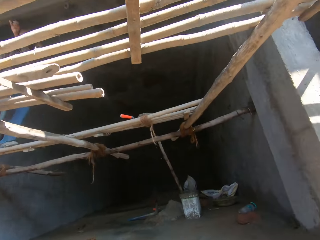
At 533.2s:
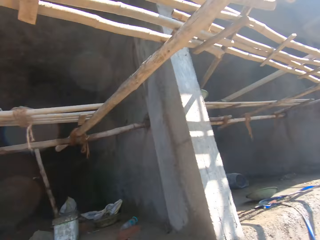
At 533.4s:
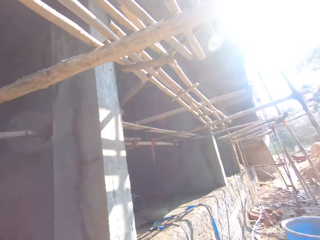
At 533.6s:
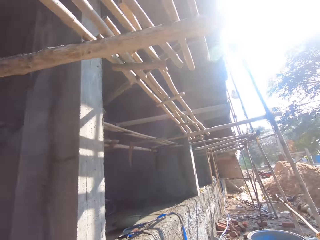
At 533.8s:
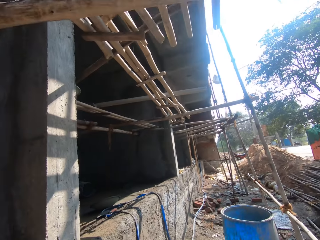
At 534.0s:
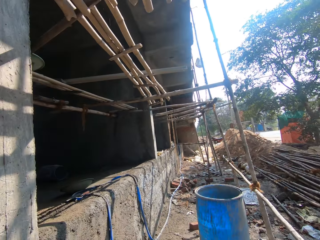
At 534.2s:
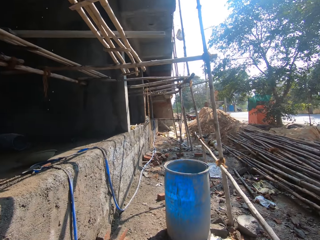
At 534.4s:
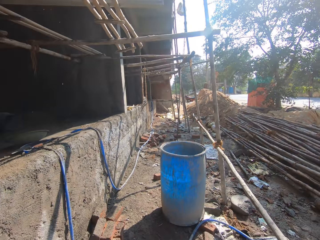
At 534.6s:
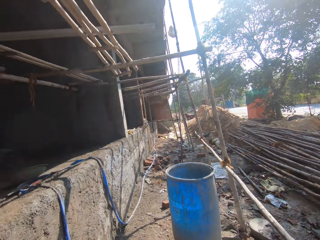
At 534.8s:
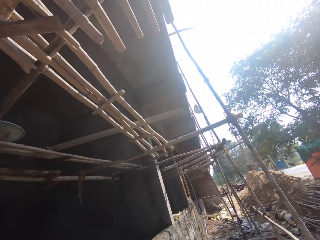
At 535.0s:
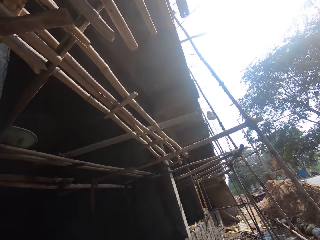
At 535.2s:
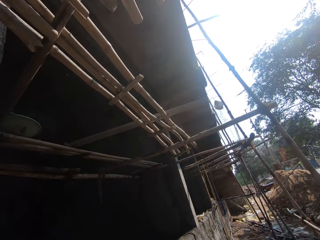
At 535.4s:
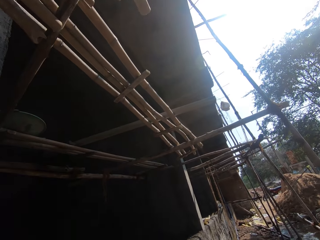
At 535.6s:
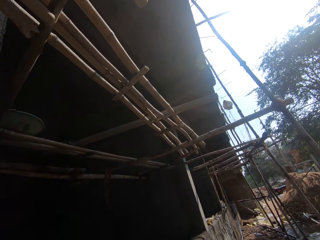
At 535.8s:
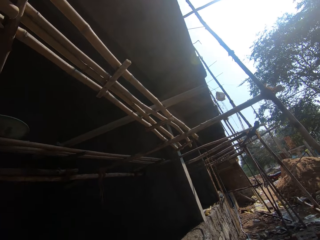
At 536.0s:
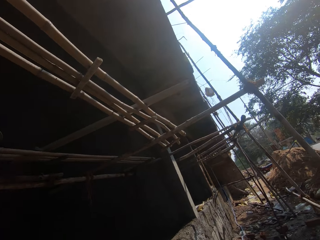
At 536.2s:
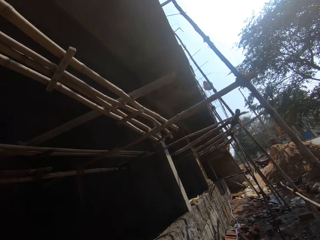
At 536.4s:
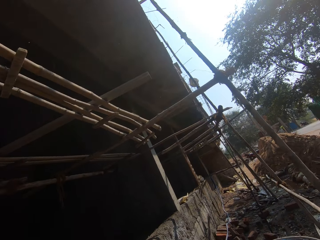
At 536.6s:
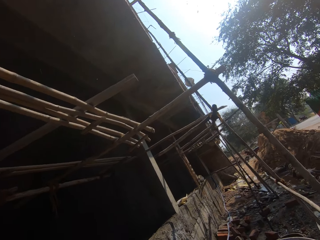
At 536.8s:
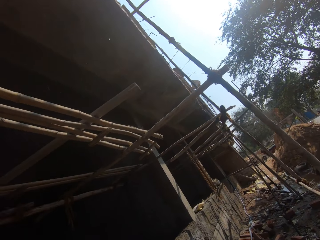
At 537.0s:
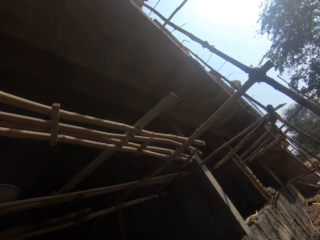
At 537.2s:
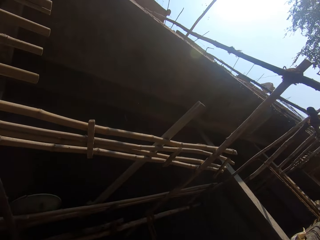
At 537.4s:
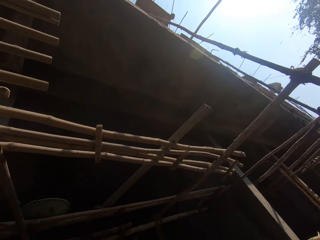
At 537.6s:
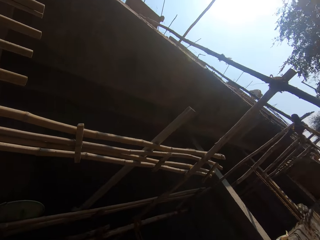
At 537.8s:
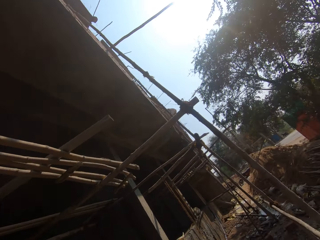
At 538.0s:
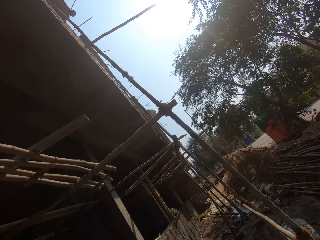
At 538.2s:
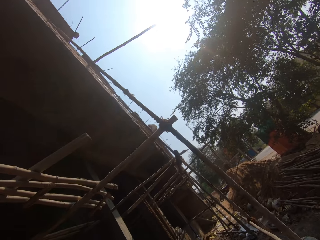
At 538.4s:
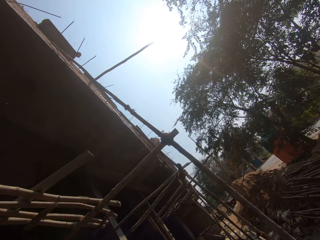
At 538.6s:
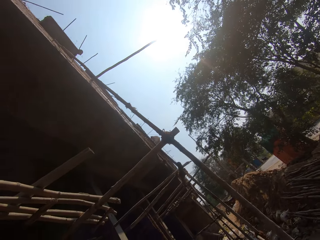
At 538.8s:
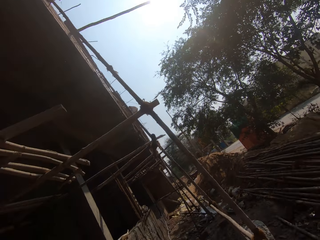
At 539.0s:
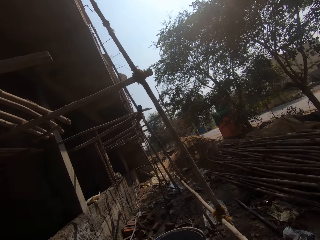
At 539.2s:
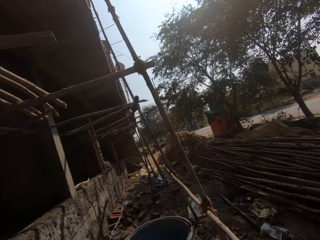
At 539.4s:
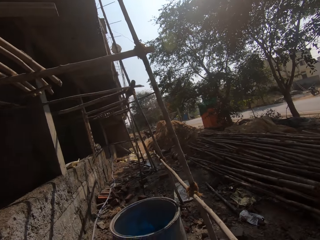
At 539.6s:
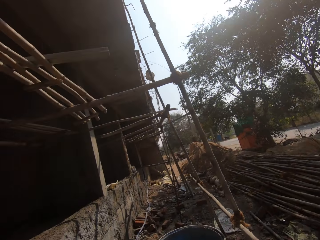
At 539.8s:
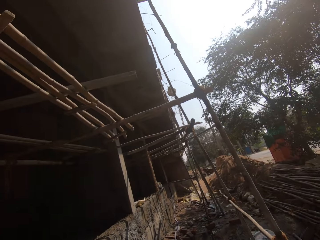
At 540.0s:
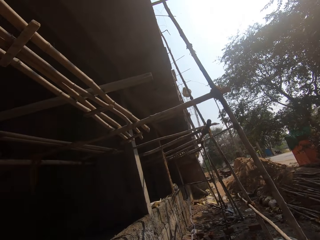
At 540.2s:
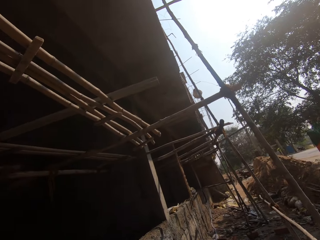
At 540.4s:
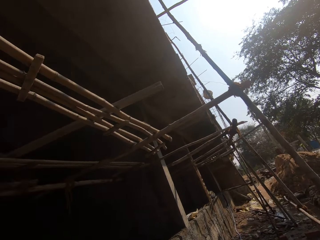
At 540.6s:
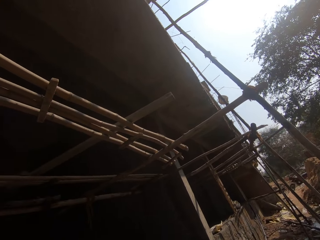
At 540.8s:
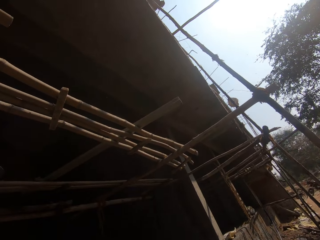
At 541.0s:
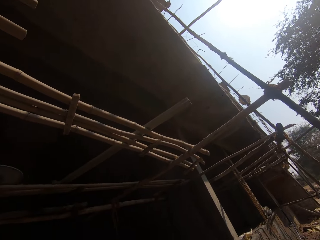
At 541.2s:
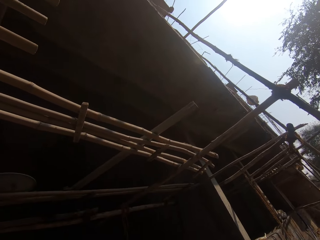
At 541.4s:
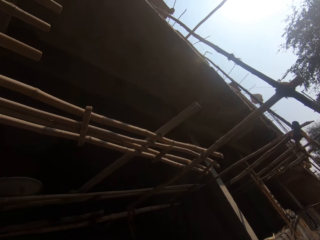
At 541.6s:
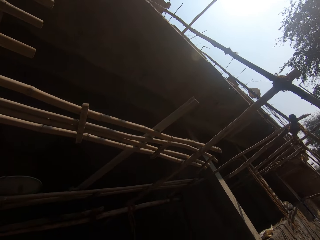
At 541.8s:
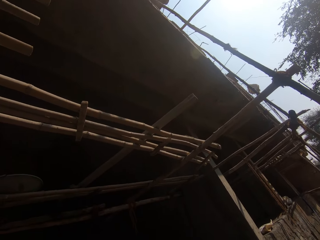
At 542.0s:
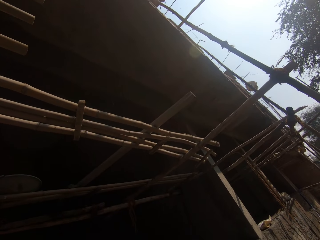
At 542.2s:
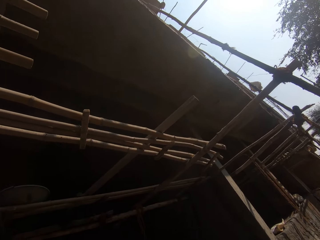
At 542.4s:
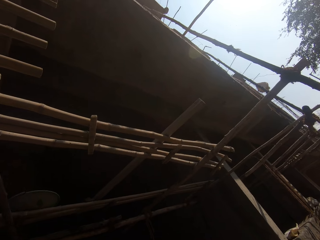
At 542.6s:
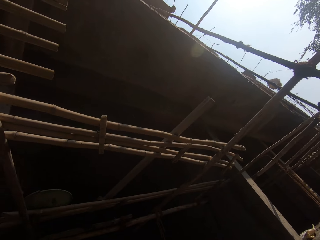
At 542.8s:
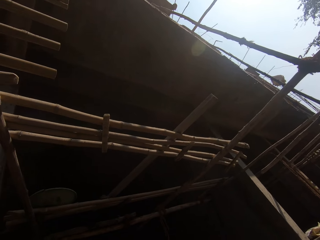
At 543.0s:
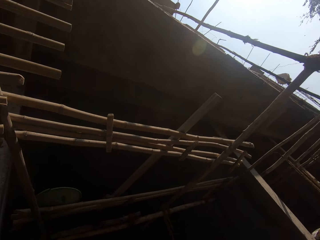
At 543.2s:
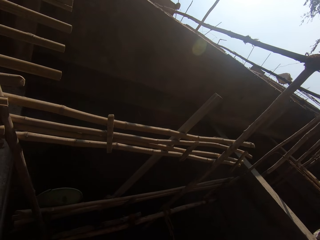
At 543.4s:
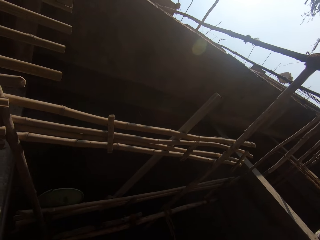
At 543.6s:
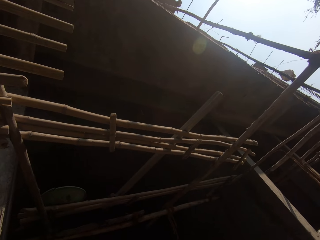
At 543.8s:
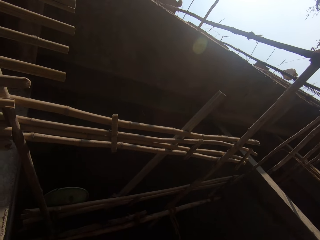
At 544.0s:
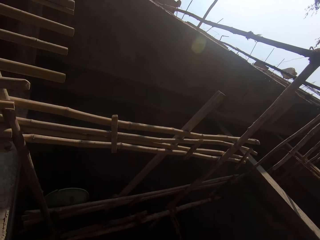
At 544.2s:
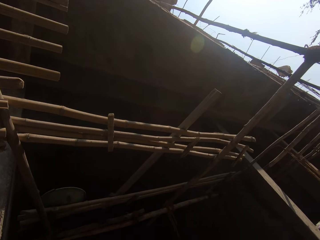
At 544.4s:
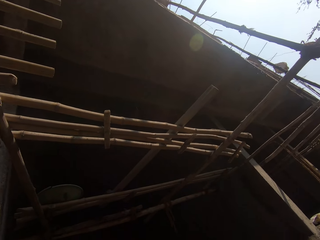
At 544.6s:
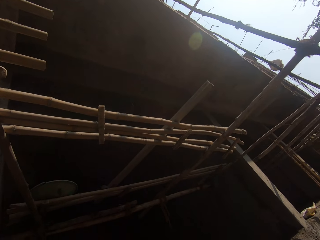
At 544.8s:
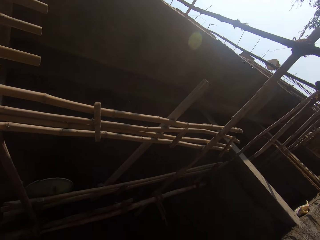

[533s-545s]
The camera wearer looks around a construction site. They walk around the construction site. They look around the construction site.

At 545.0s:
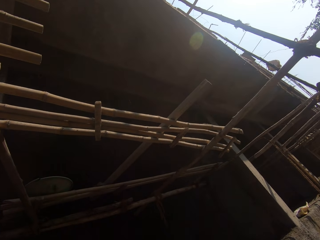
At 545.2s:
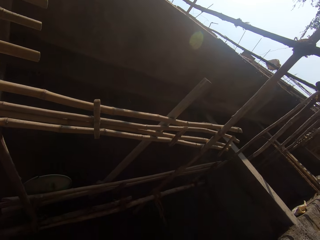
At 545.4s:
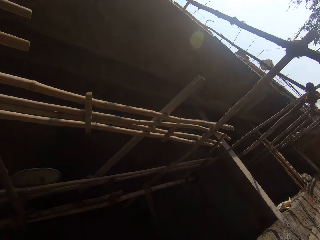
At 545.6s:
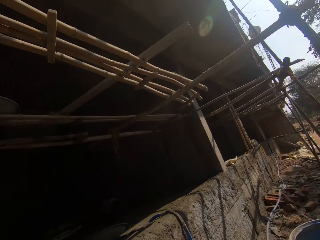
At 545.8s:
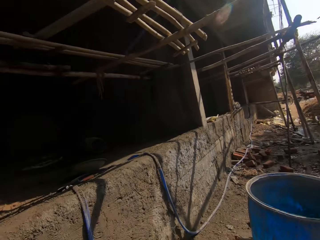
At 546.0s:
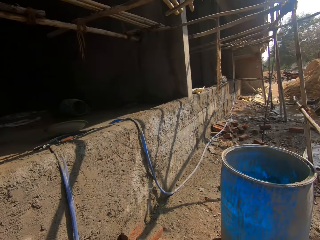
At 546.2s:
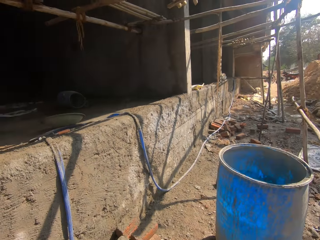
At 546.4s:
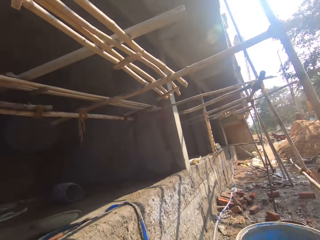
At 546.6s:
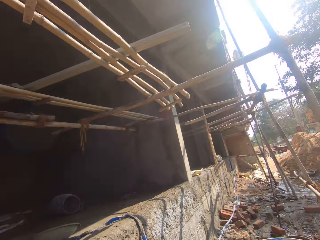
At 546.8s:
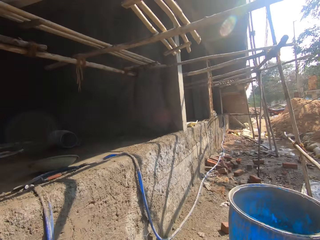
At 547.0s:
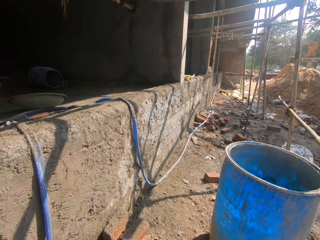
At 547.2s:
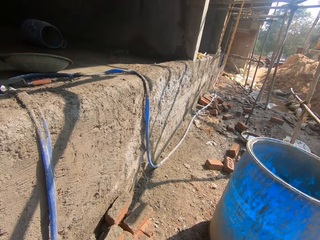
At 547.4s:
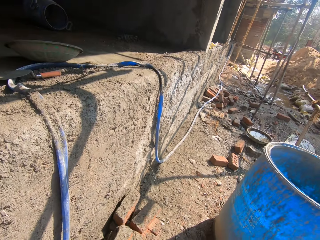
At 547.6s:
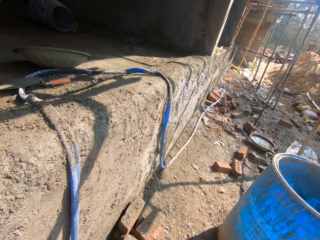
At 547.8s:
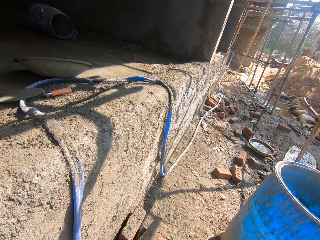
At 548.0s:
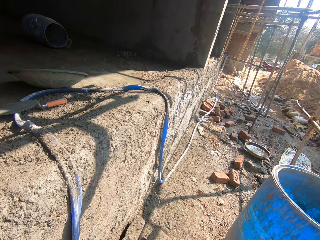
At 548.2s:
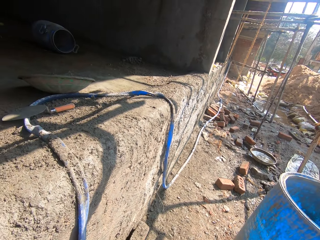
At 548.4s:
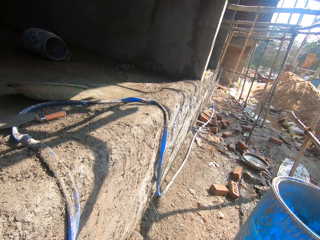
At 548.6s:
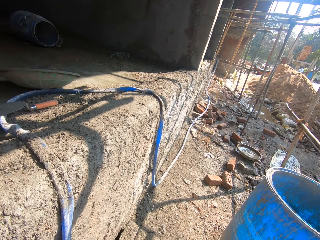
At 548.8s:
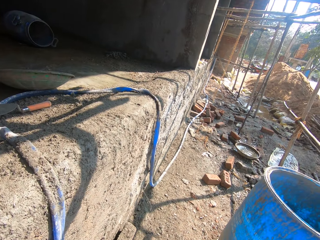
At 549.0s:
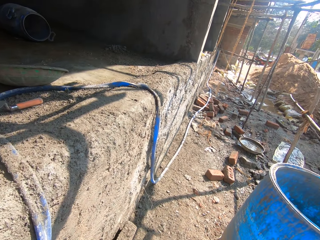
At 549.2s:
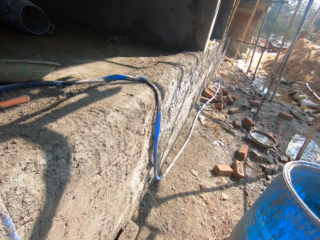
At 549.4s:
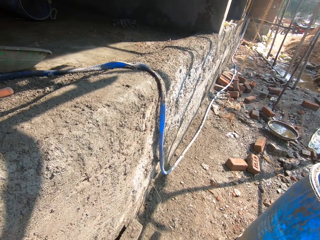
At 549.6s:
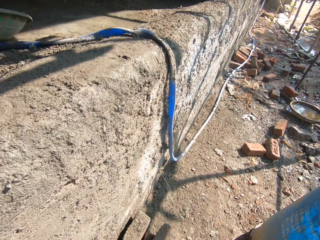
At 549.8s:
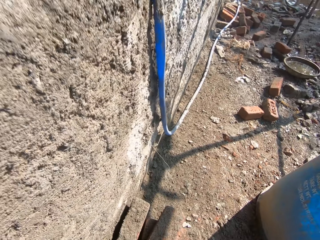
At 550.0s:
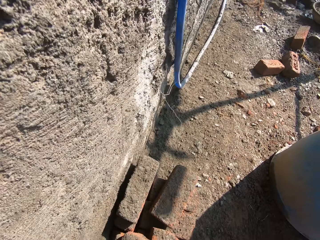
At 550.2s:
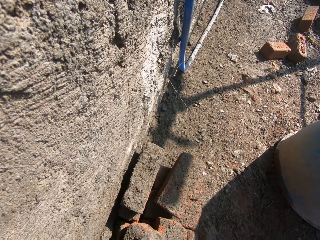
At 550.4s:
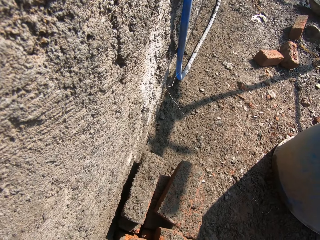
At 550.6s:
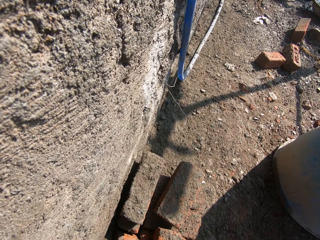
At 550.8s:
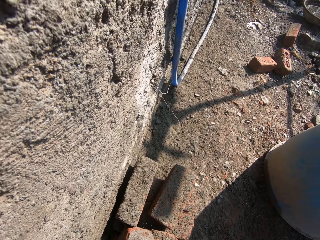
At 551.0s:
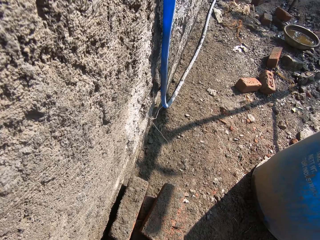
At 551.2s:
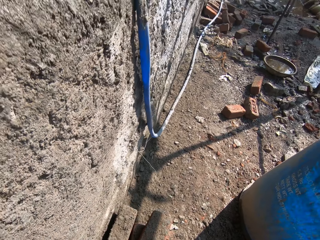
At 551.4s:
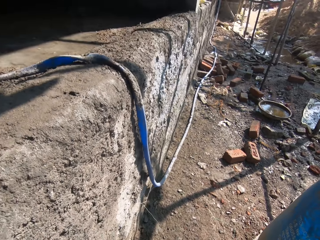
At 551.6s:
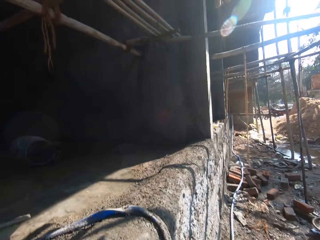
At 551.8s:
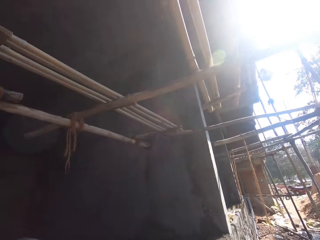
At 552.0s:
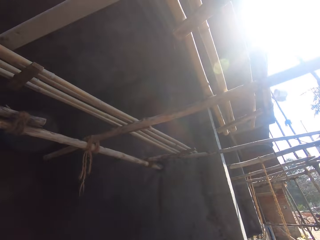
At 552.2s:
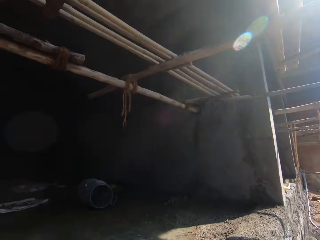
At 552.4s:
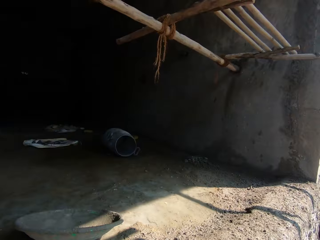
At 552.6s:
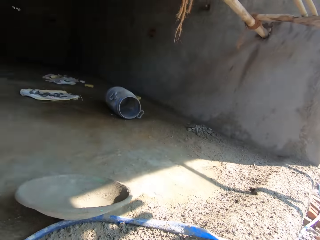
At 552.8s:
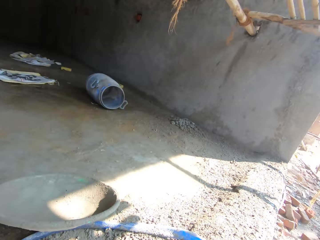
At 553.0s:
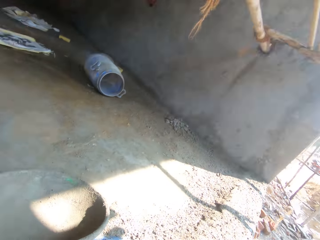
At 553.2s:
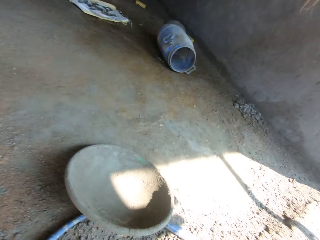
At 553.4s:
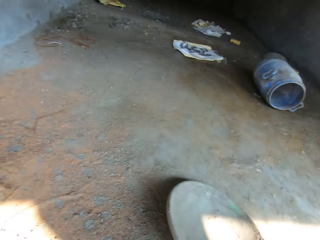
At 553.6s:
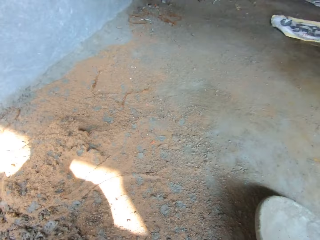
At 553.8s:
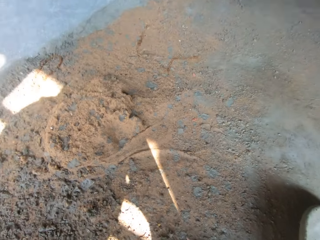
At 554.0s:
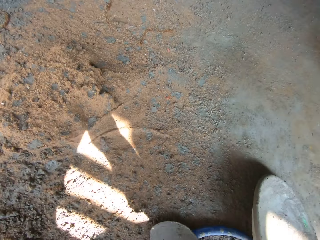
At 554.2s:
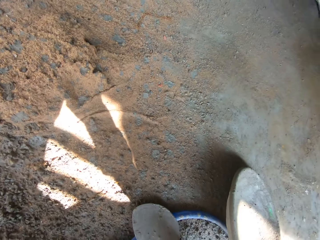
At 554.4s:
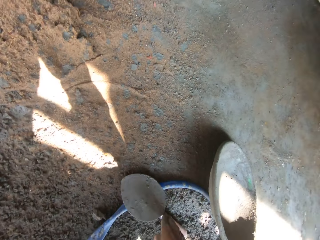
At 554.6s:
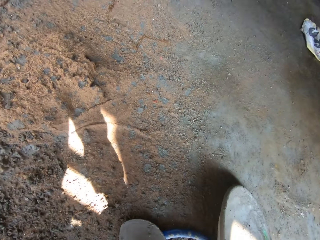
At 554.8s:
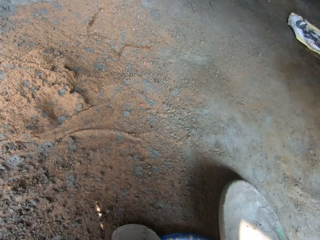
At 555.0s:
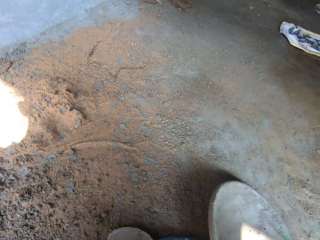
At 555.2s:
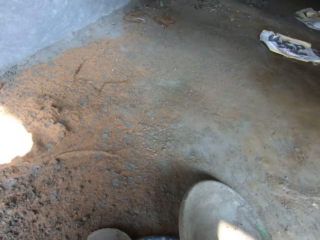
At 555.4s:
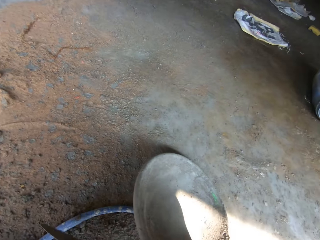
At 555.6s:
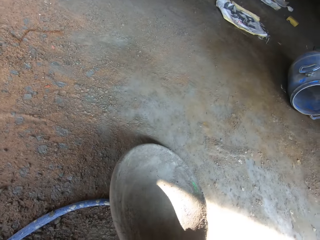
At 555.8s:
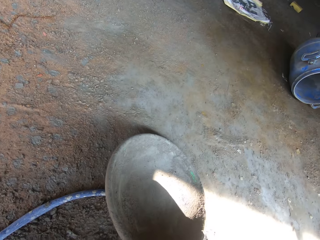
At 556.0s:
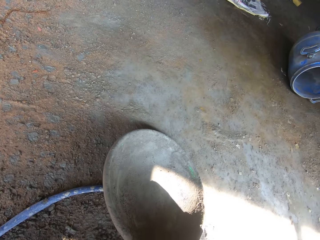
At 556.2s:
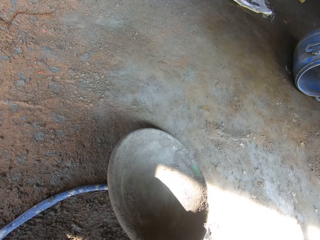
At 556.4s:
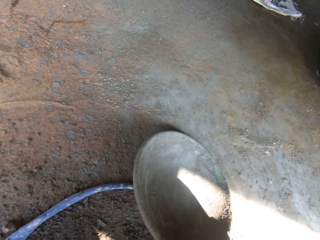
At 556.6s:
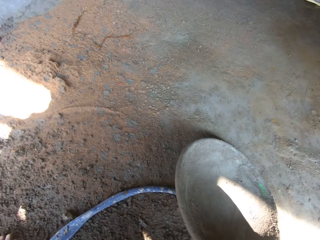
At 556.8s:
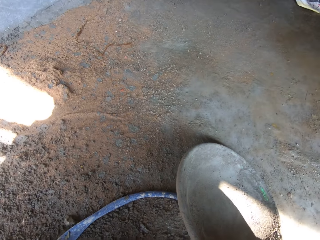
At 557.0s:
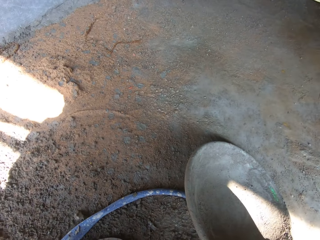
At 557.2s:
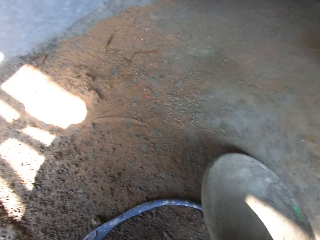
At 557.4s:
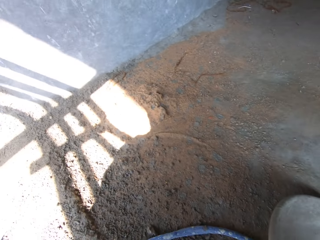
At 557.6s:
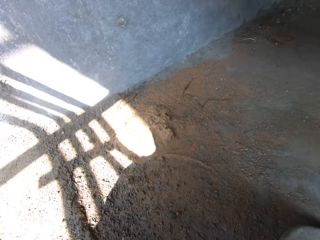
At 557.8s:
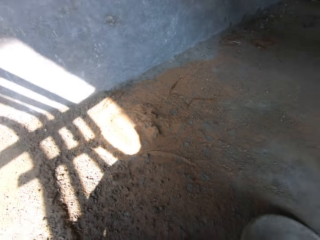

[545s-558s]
The camera wearer picks up a brick. He walks around a construction site. He puts concrete in a basin bowl. He picks up a trowel from the ground with his right hand.
